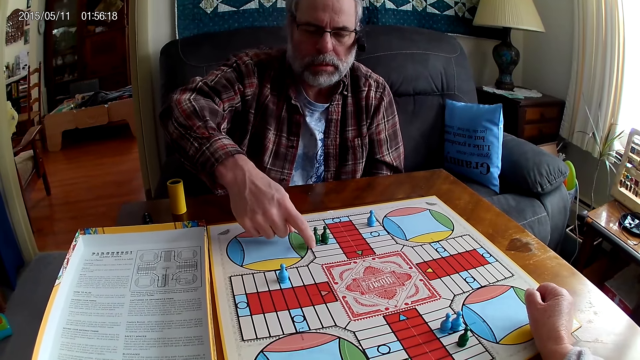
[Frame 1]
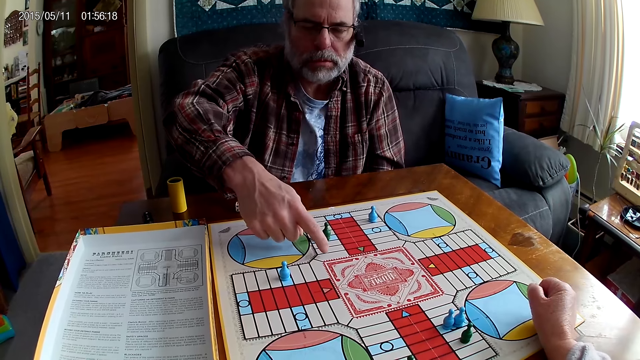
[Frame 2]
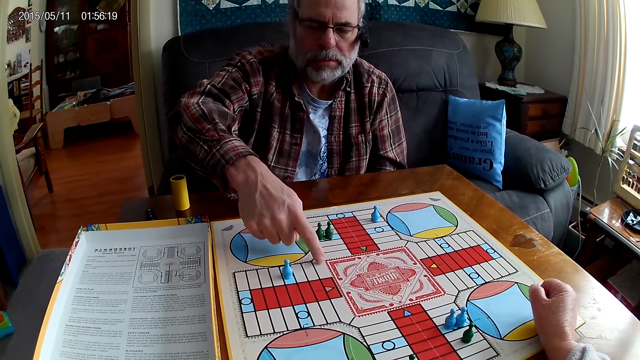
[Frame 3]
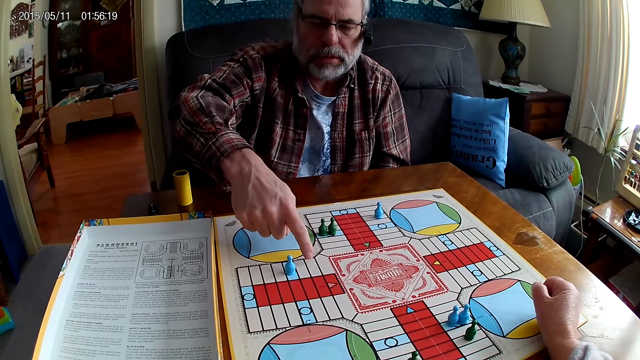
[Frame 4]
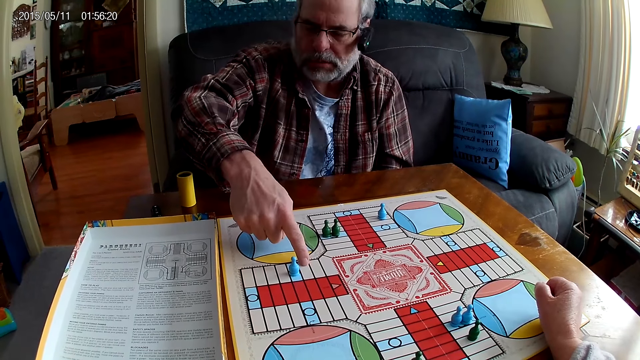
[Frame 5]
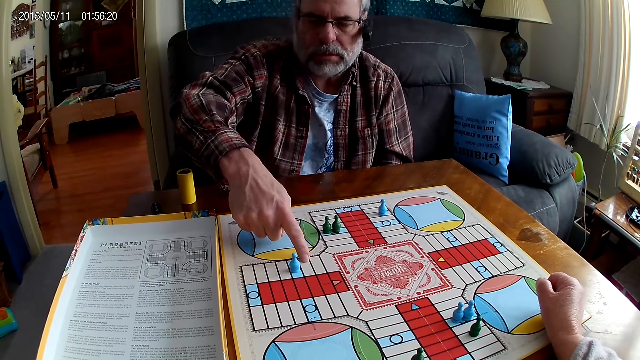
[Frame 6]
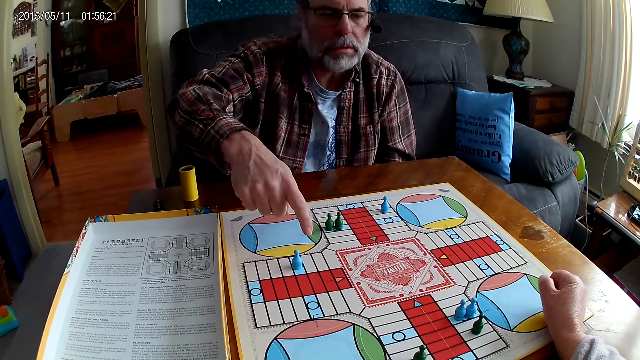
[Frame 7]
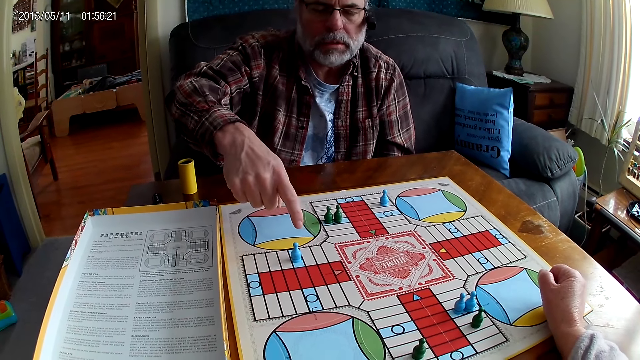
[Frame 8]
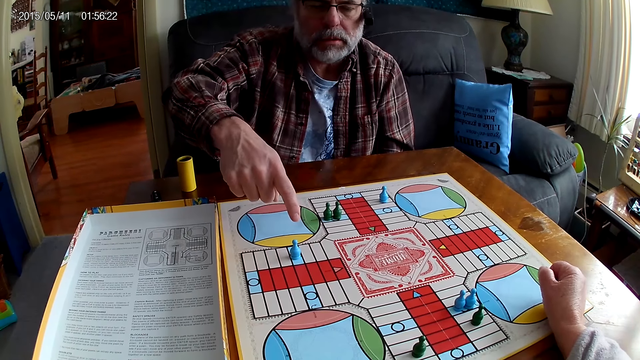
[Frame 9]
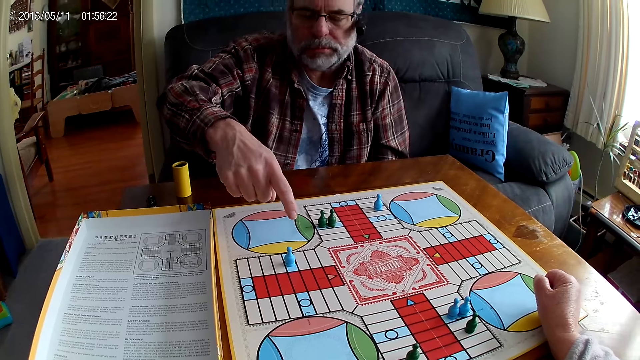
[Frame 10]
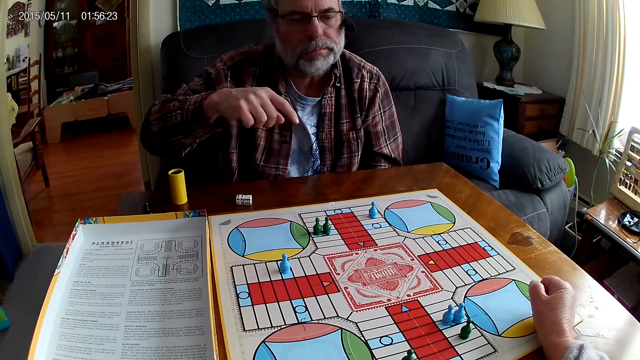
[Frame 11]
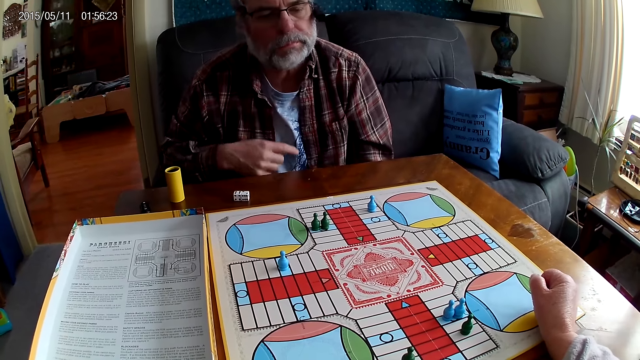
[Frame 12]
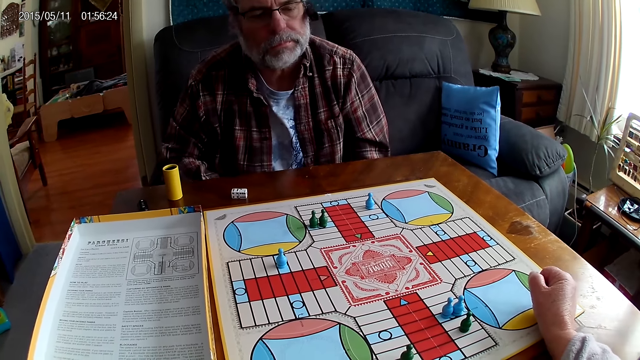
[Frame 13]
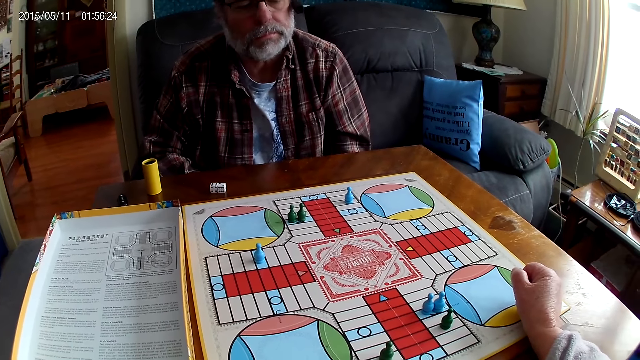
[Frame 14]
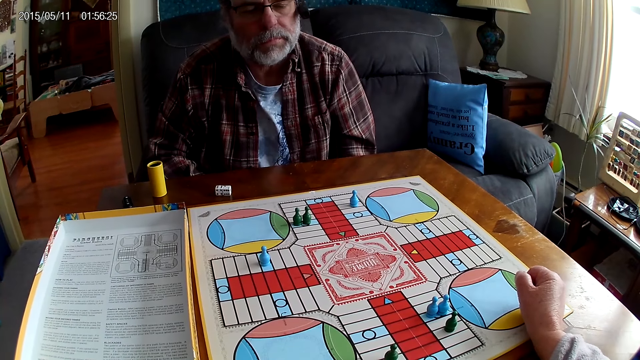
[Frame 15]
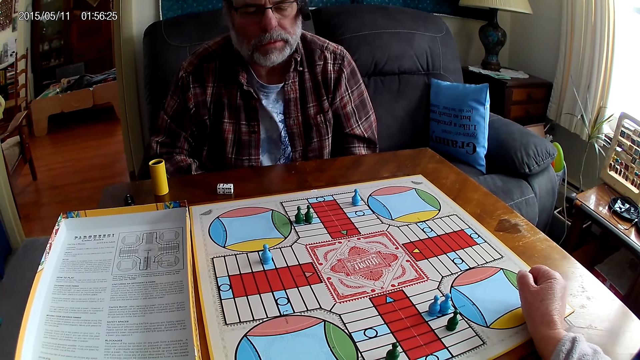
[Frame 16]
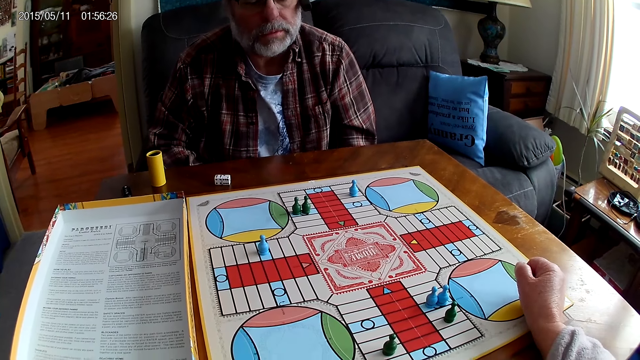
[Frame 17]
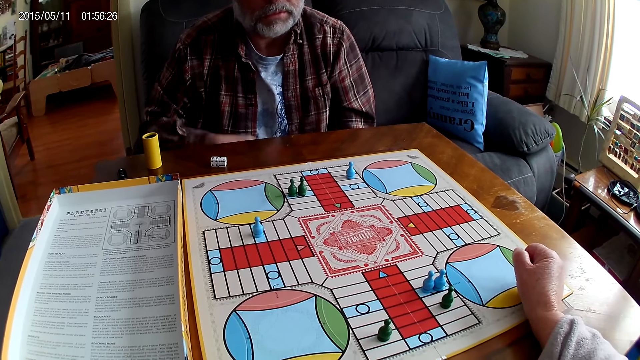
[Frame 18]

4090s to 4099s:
A man counts steps on the Ludo board with the right hand. The man stares at the board.

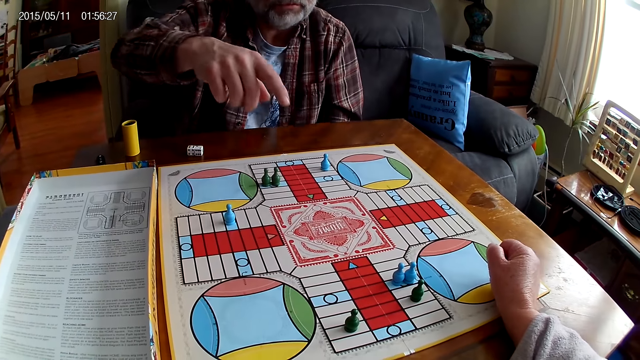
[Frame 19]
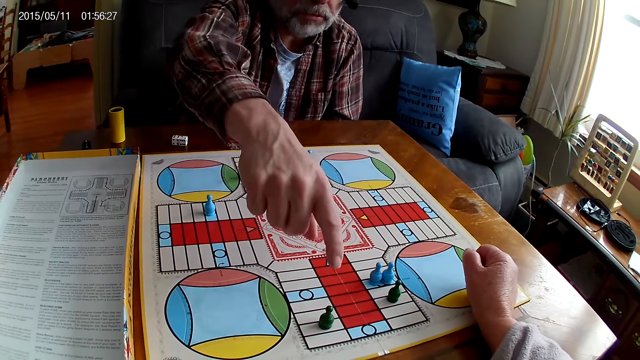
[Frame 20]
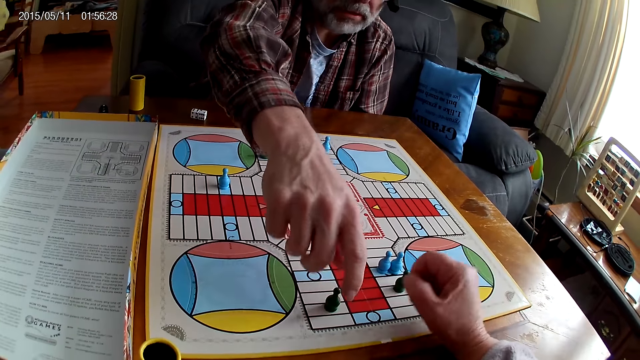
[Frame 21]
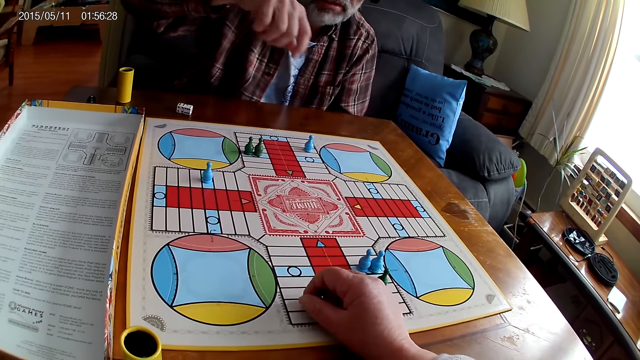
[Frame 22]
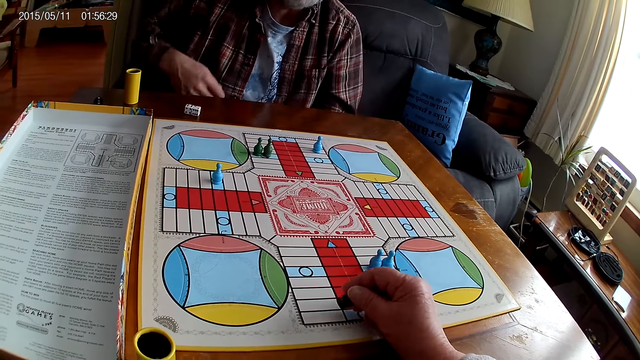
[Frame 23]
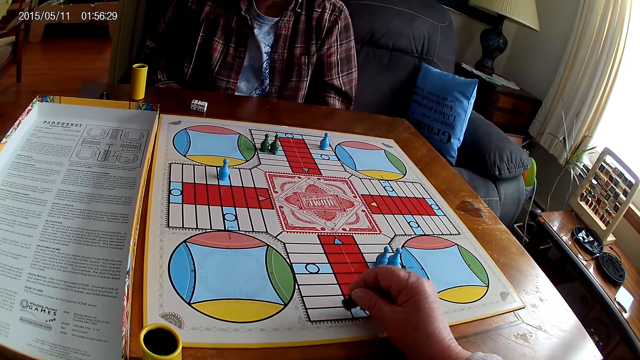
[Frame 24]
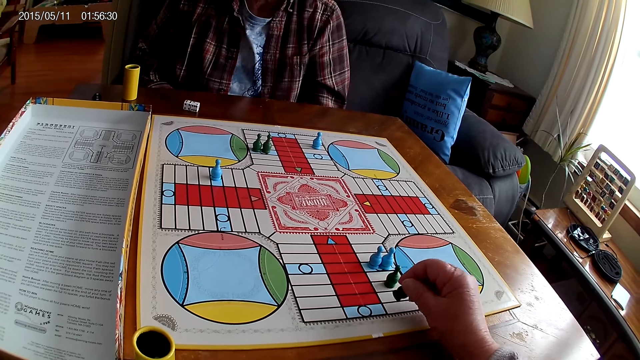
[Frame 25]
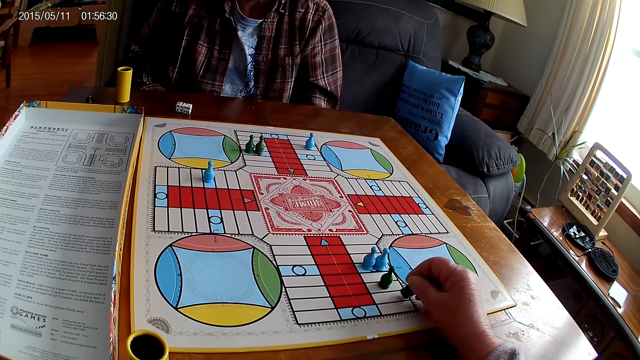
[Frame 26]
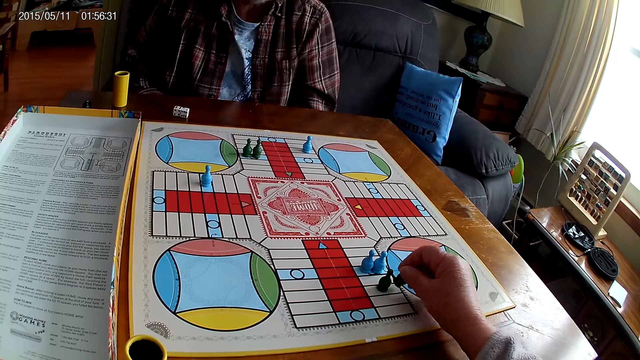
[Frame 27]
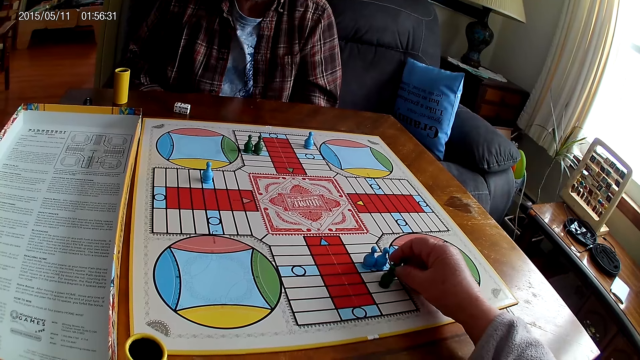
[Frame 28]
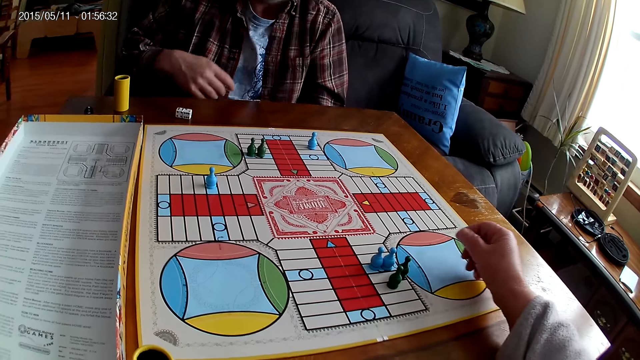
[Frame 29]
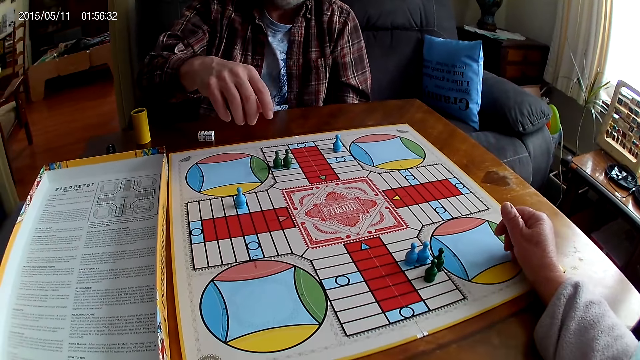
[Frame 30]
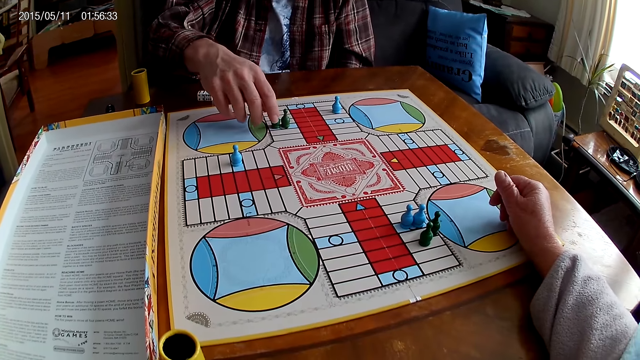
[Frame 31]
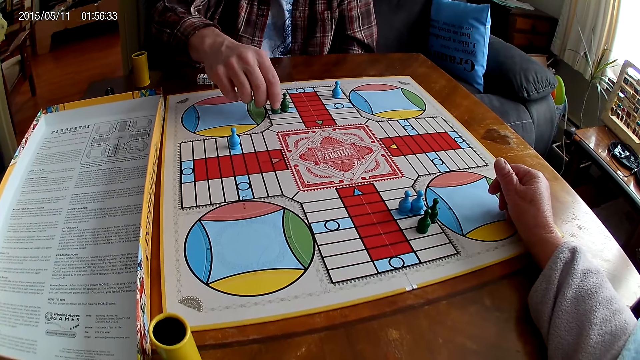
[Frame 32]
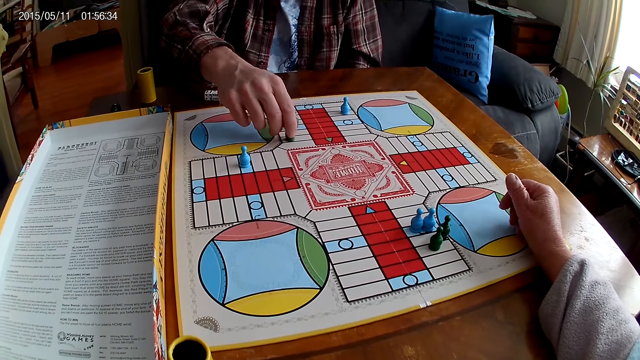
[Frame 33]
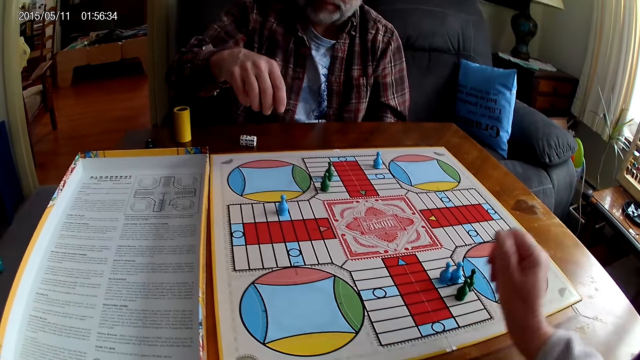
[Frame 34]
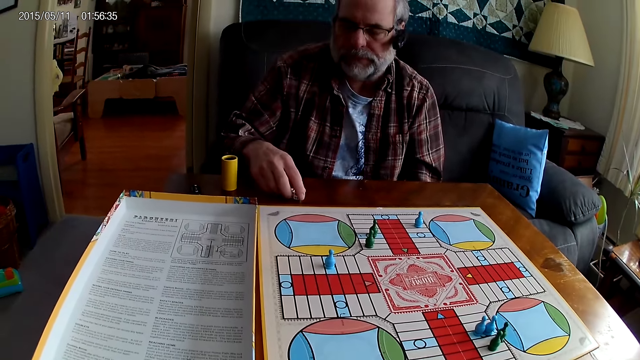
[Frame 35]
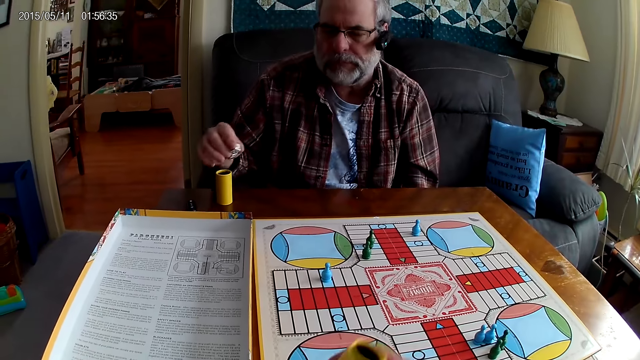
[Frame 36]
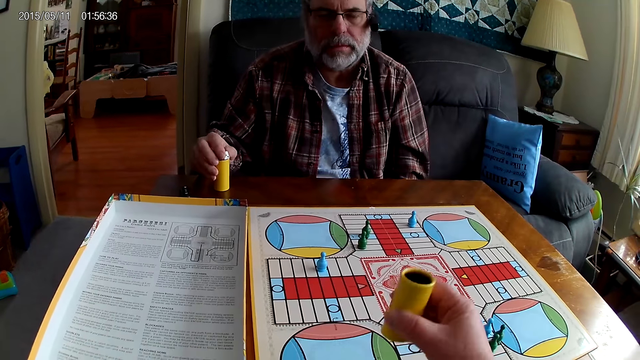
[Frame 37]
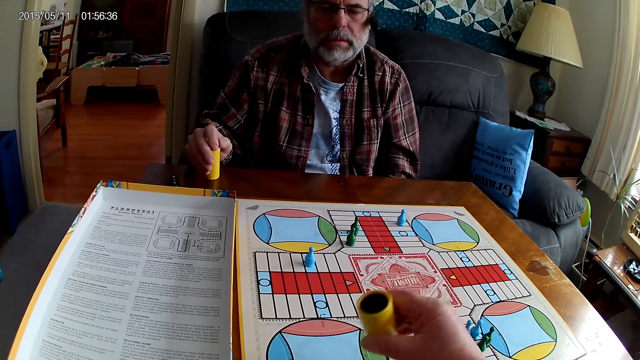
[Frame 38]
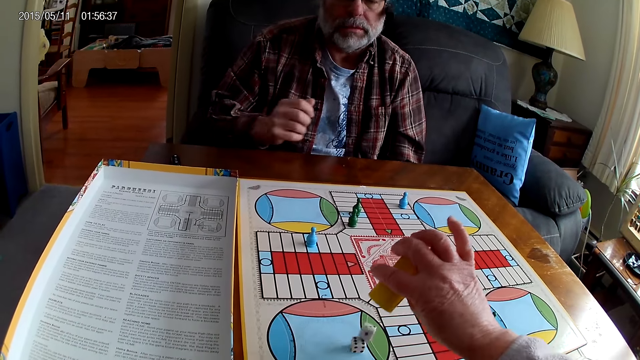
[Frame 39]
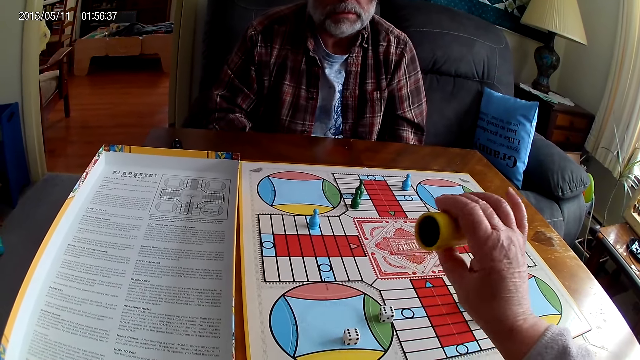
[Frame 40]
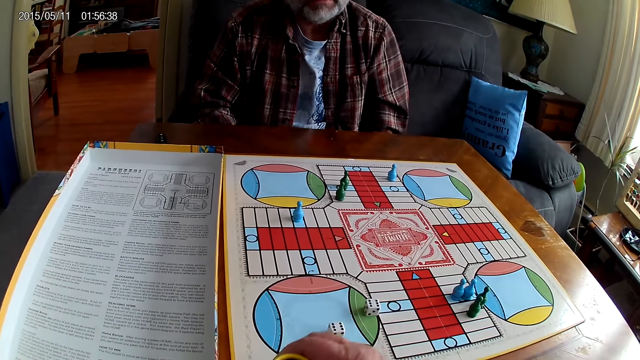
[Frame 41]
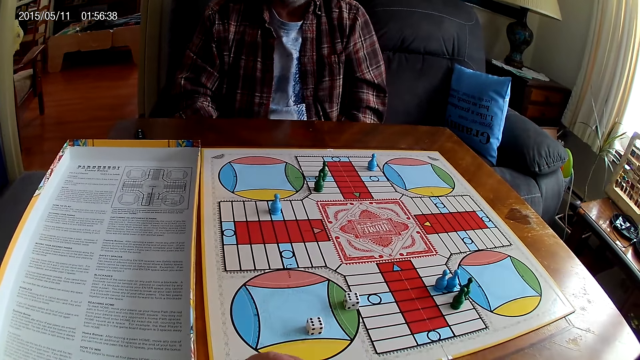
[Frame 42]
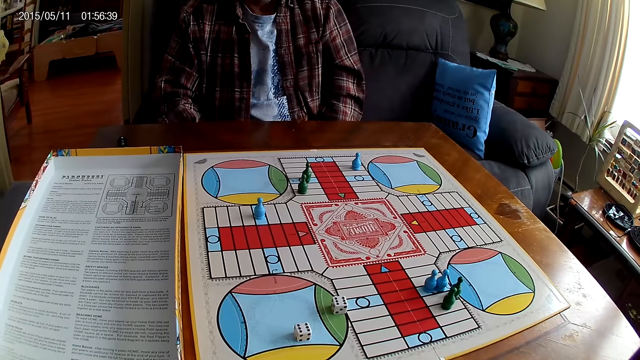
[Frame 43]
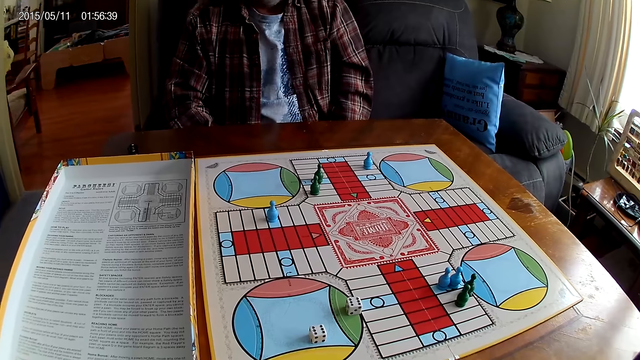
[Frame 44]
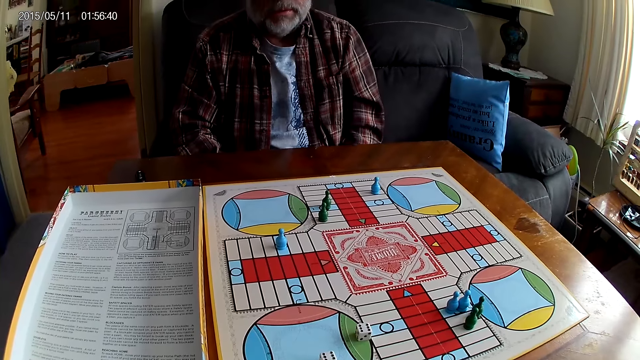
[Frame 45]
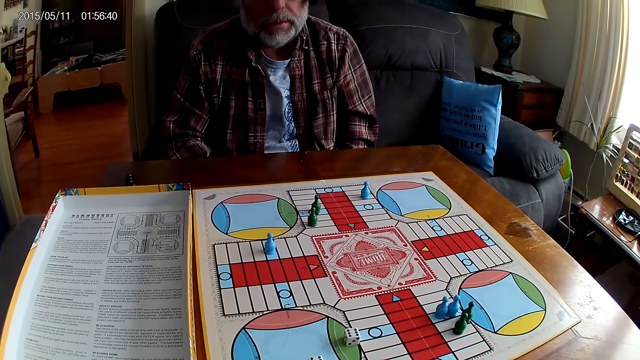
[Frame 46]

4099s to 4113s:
A man stretches the hand. The camera wearer picks up a chess or Ludo pawn from the Ludo board with the right hand. They move the Ludo pawn. They count steps on the Ludo board with the chess. The man stares at the board. The camera wearer places the Ludo pawn on the board and stares at the board. The man stretches the hand, counts steps on the Ludo board with the chess with the right hand, picks up a Ludo pawn, moves the Ludo pawn, places the Ludo pawn on the board, and takes the dice from the table with the right hand. The camera wearer picks up a dice shaker. The man puts the dice into the dice shaker. The camera wearer shakes the dice shaker in the right hand. They drop the dice on the table from the container. The man picks up the dice shaker, holds the dice shaker, and stares at the board. The camera wearer places the dice shaker on the board. They stare at the board.
